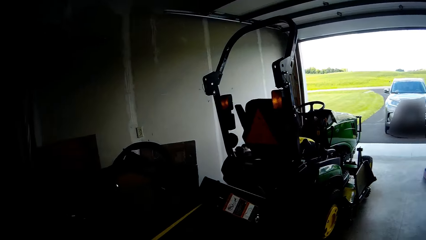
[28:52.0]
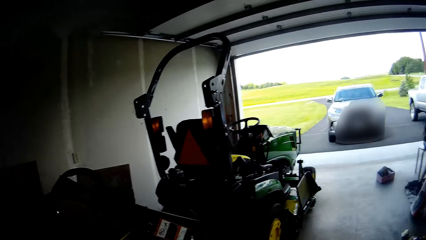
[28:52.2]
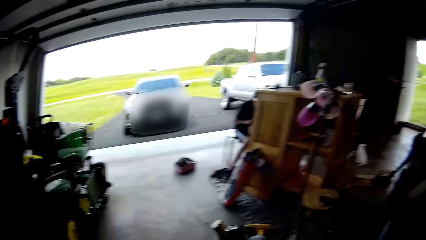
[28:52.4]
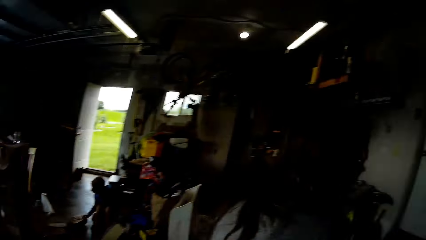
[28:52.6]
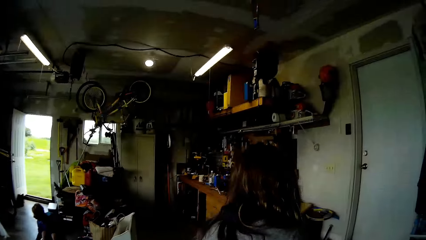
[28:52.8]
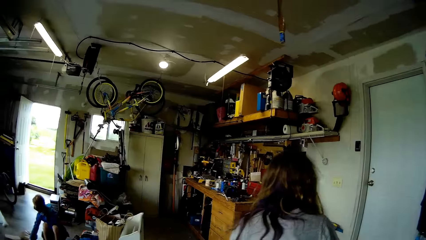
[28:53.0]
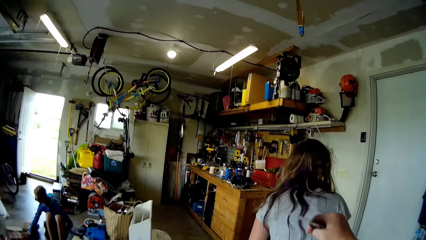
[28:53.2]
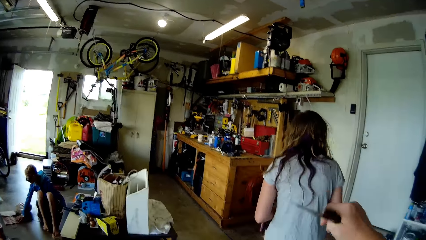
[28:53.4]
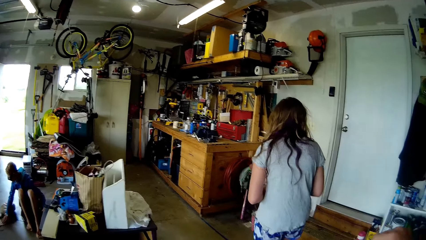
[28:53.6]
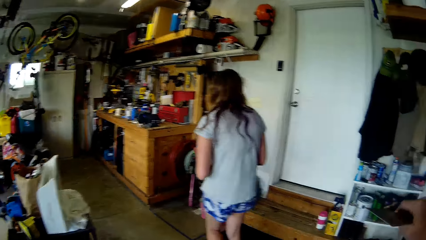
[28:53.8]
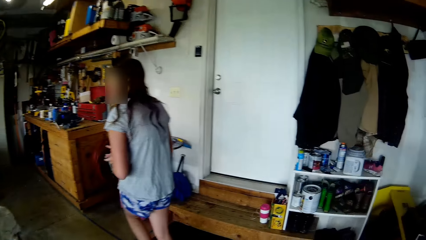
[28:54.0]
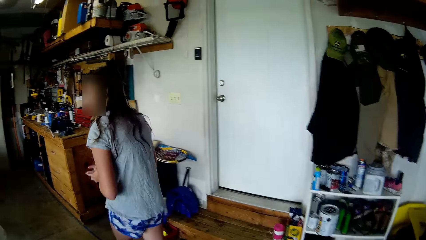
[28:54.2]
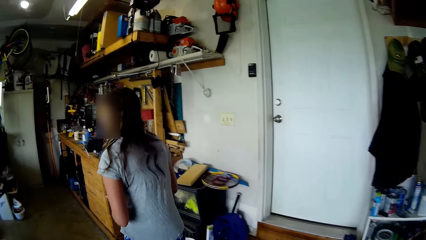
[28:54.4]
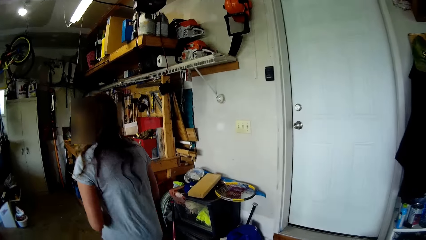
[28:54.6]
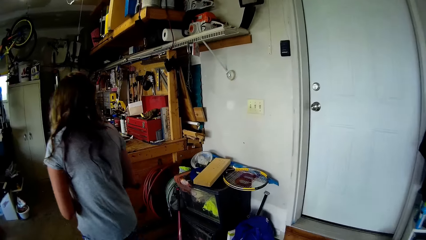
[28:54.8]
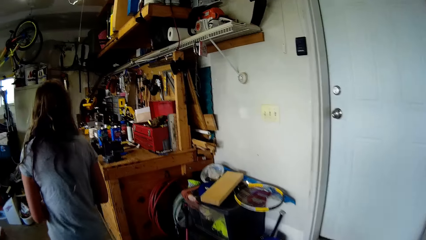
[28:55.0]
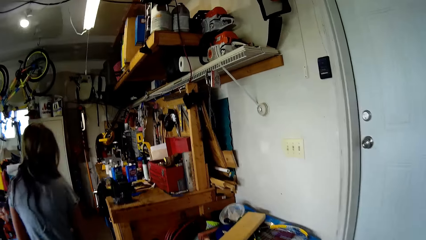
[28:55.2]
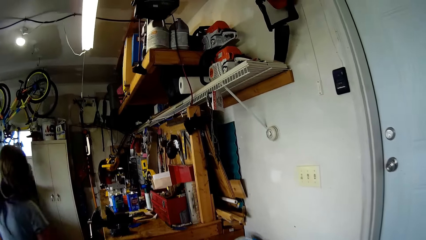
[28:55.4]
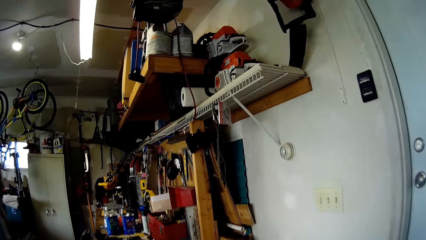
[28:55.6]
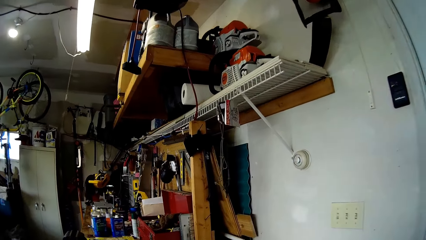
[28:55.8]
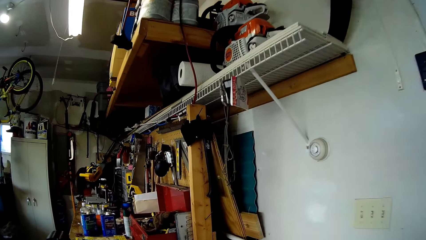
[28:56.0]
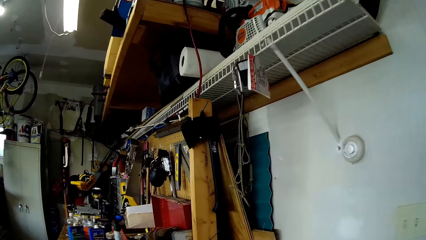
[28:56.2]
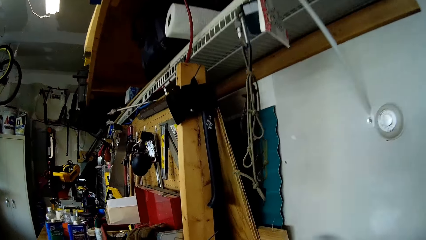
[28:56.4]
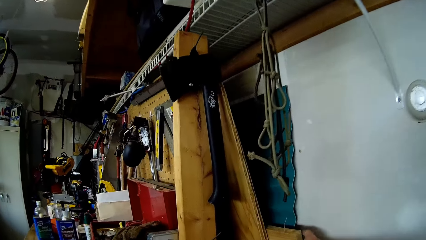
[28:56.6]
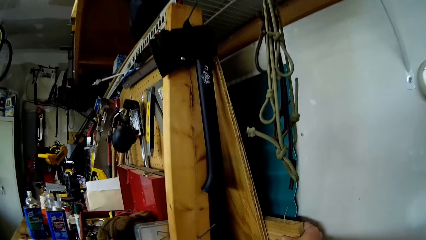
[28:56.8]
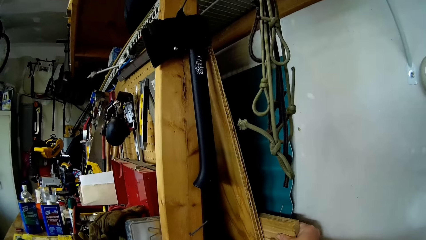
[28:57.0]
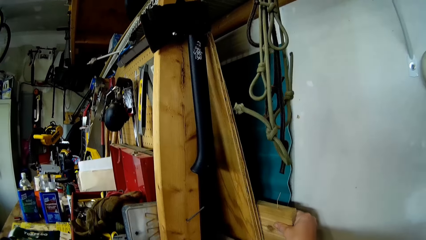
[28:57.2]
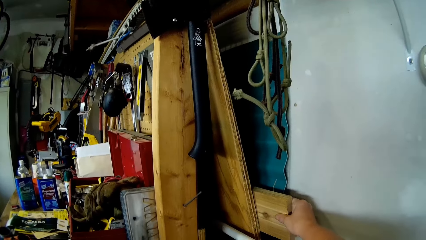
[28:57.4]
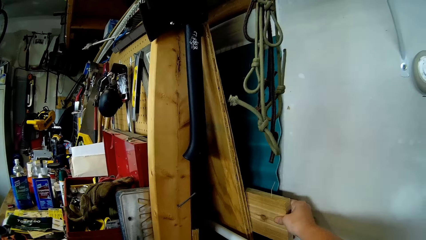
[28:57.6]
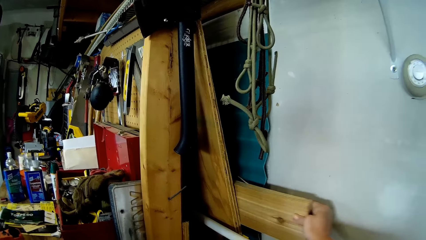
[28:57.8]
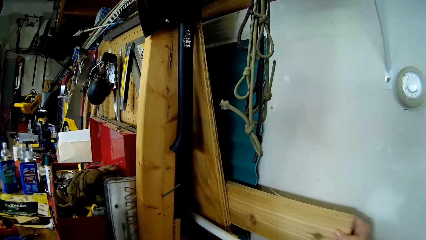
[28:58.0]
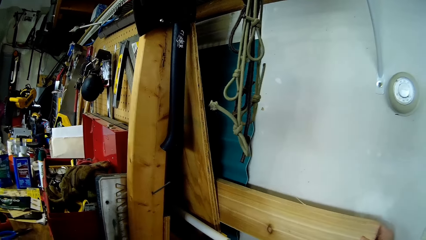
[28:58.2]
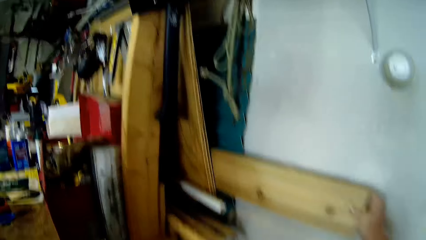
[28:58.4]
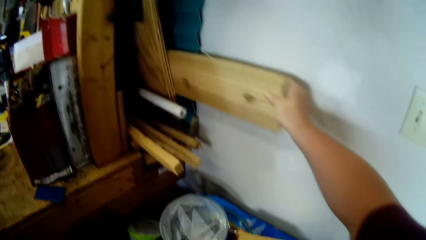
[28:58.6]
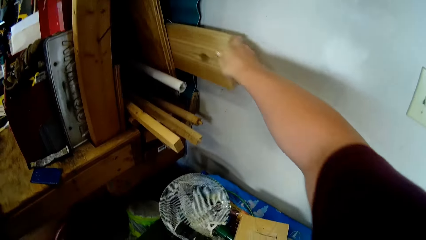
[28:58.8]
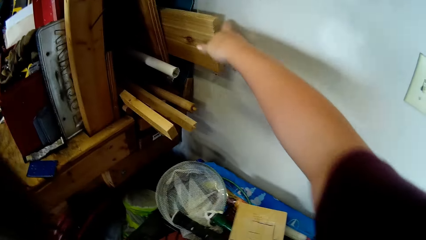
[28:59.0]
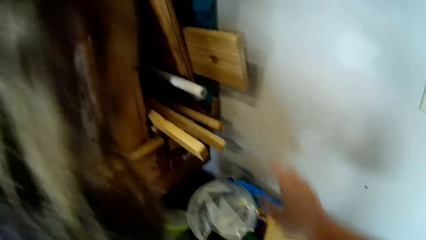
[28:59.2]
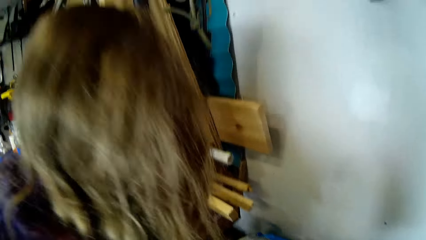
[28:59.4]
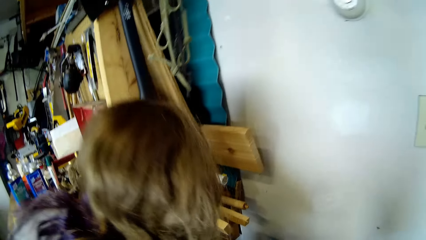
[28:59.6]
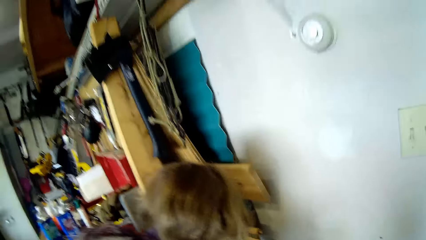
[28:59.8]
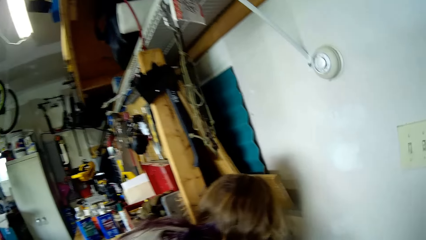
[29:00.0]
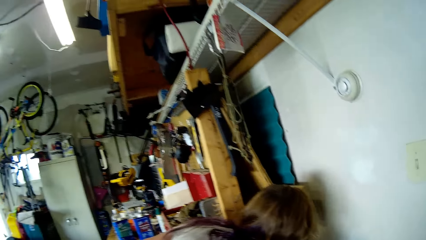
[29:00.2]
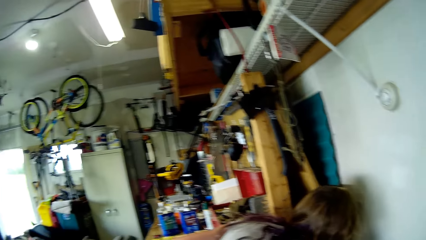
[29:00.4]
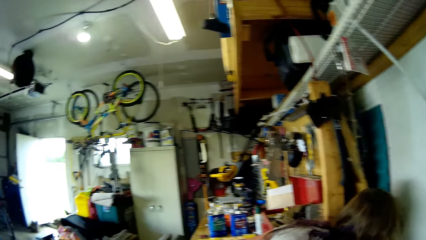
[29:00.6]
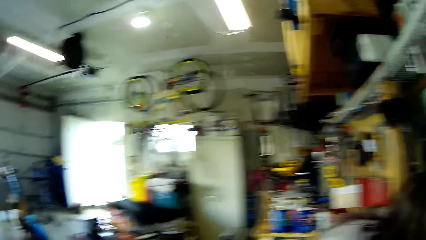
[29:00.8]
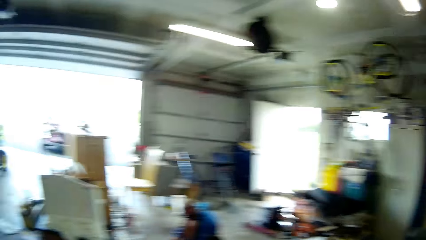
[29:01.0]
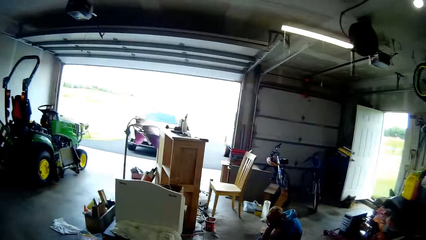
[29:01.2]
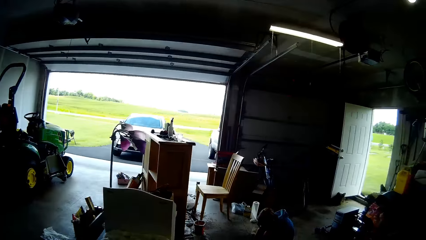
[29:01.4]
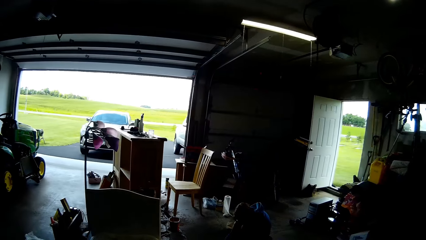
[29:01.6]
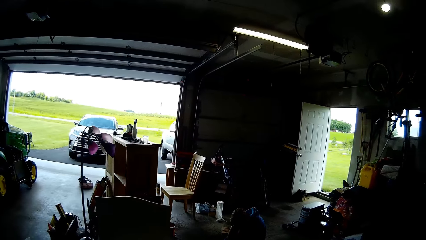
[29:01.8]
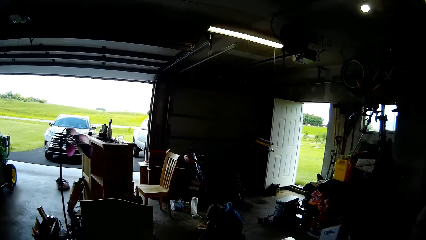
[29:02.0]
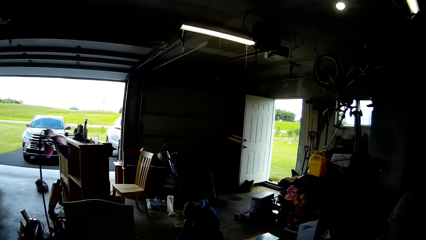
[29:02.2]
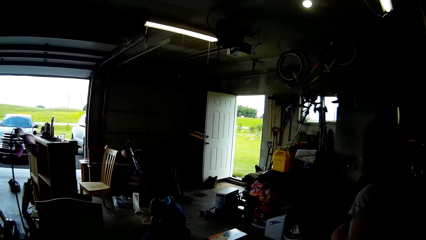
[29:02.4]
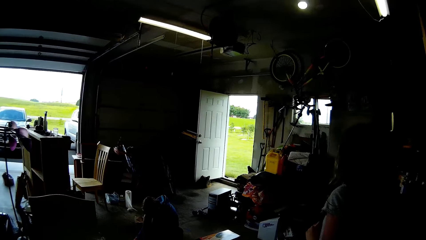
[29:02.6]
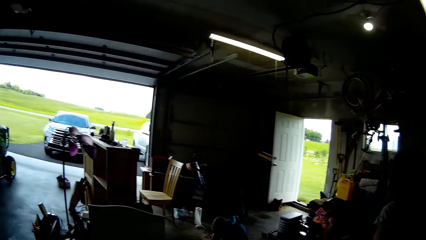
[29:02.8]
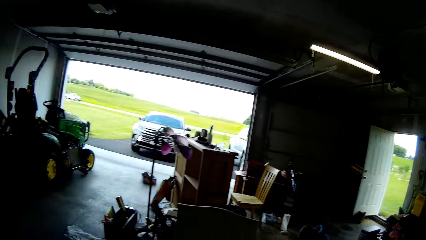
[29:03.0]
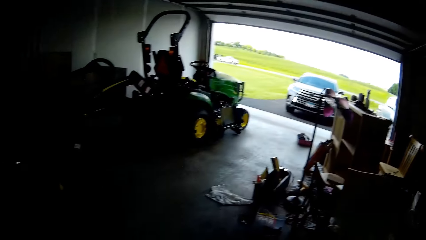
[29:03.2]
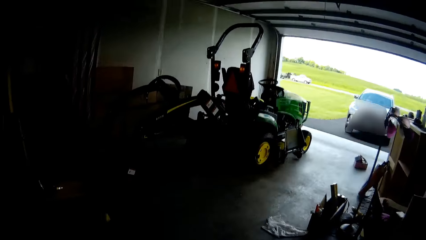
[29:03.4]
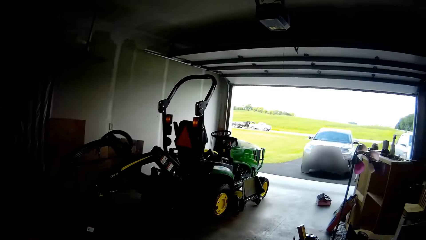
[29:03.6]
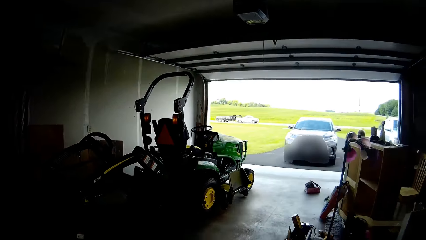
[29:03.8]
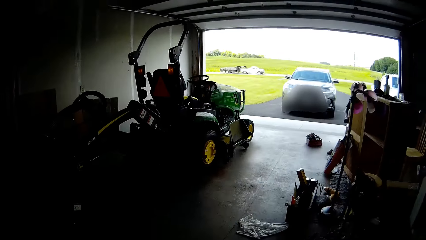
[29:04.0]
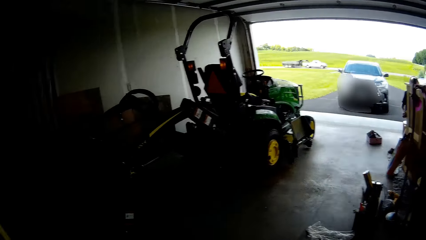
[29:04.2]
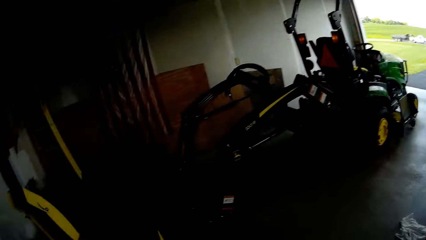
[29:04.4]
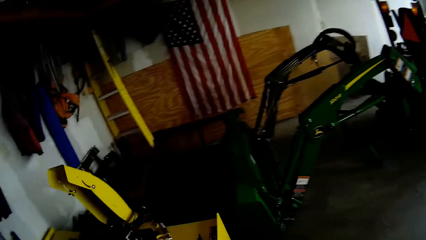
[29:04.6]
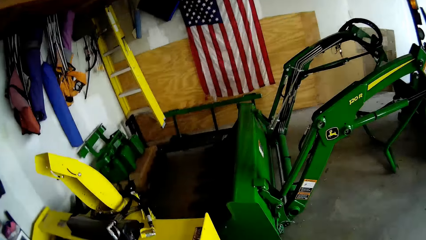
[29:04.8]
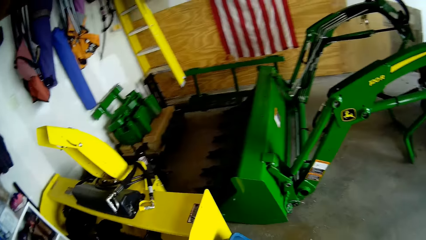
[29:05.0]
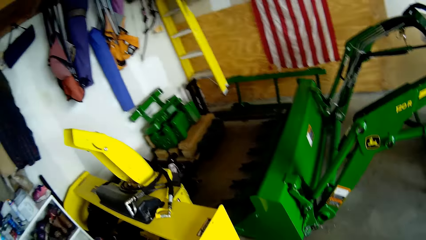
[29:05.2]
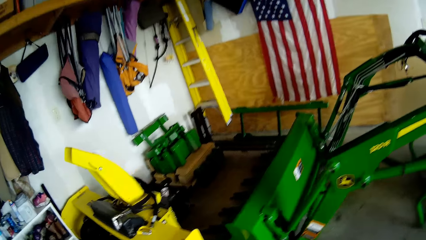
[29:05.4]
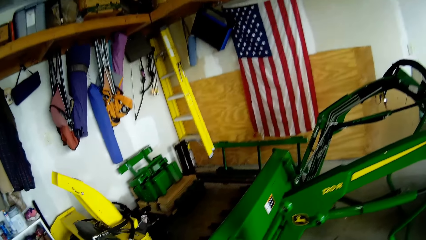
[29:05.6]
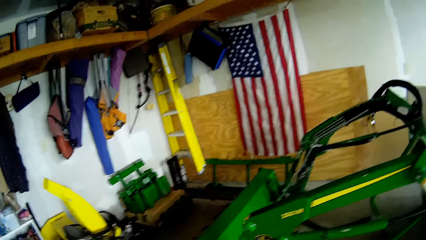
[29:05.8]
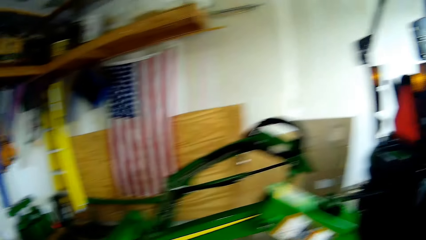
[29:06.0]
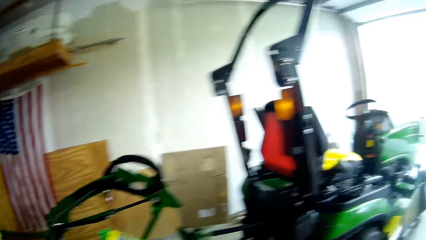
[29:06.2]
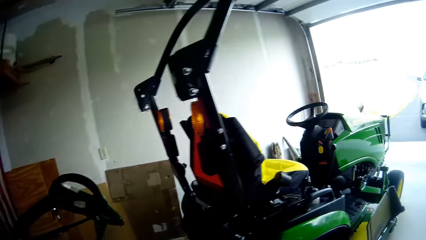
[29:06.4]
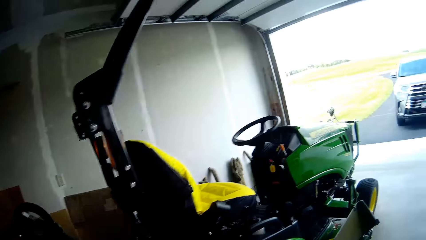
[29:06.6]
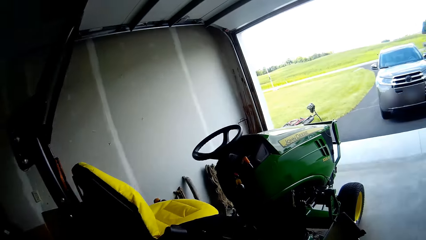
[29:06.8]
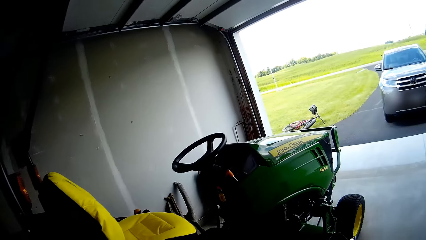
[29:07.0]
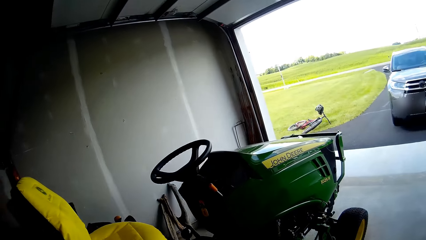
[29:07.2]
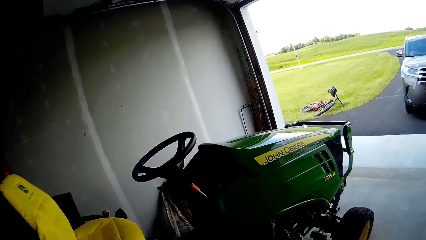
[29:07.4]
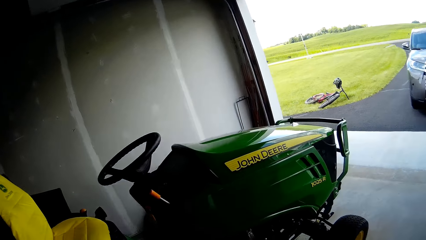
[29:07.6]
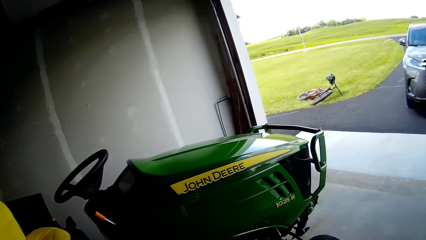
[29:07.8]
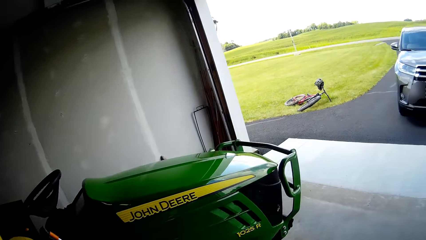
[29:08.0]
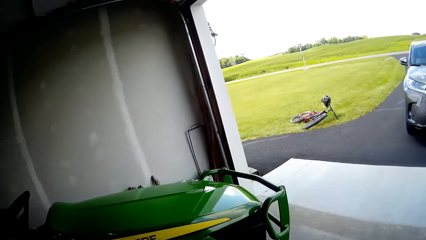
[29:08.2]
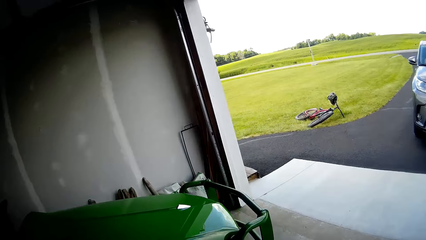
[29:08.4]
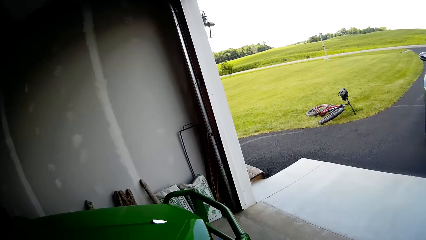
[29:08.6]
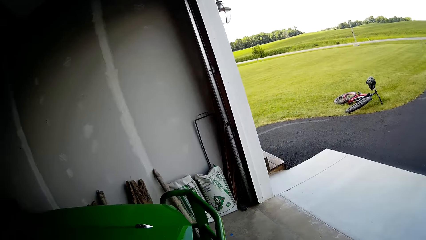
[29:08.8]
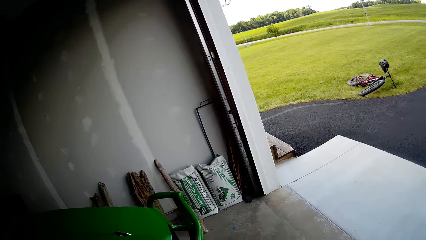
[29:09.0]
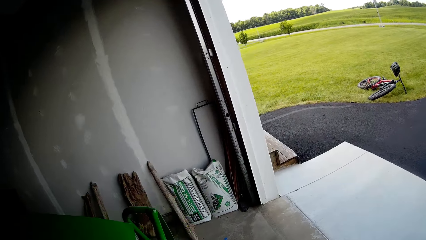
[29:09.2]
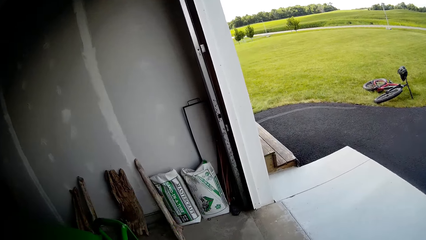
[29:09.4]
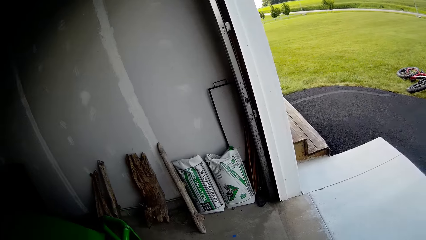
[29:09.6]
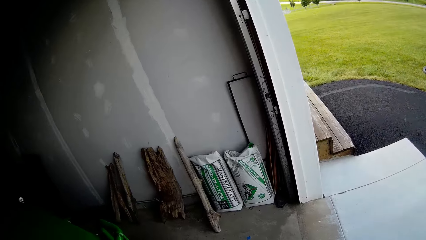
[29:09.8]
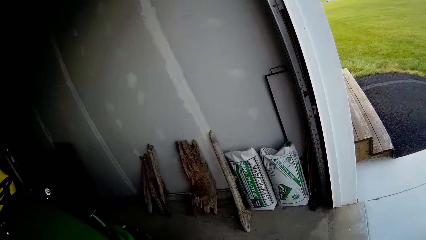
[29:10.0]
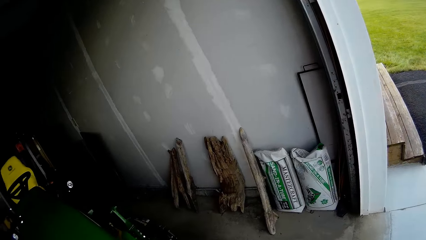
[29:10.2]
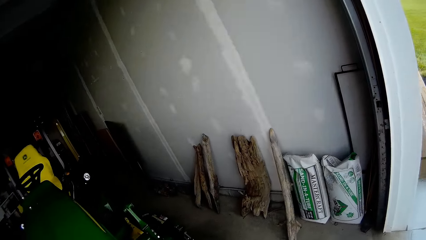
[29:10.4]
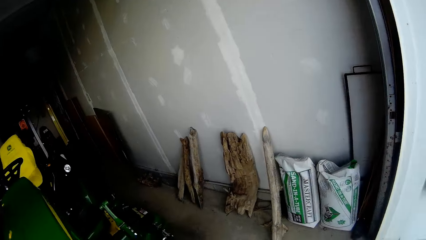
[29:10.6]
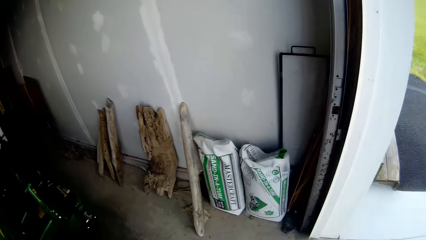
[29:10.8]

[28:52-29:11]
A girl walks in the room. The girl pushes with the camera wearer. The girl walks in the room. The camera wearer walks. They pull a piece of wood from the ladder. They push the wood. The girl walks near the camera wearer. The camera wearer walks. The girl walks in the room.
